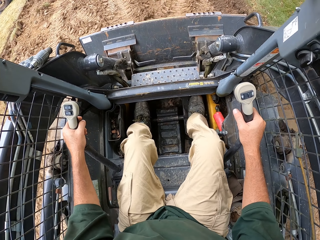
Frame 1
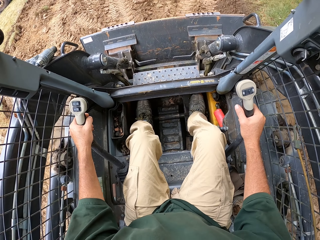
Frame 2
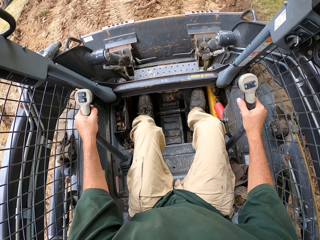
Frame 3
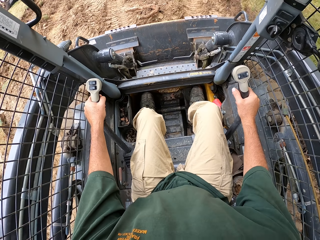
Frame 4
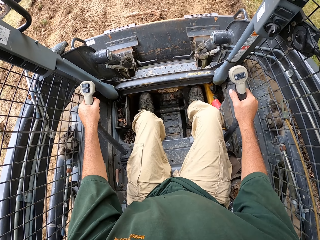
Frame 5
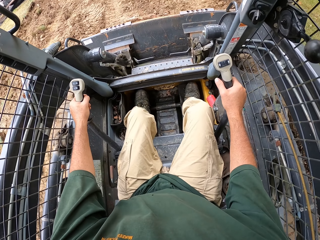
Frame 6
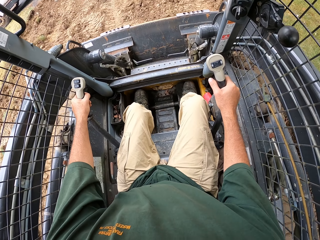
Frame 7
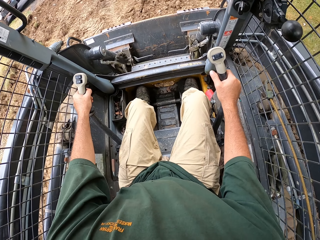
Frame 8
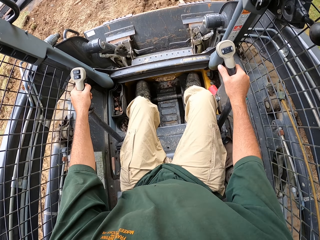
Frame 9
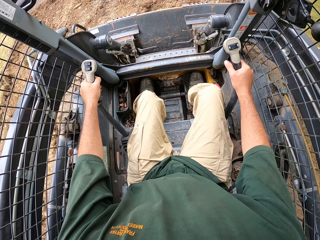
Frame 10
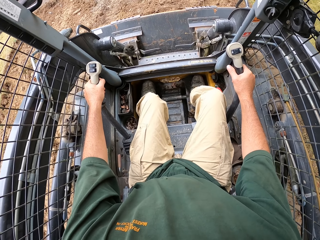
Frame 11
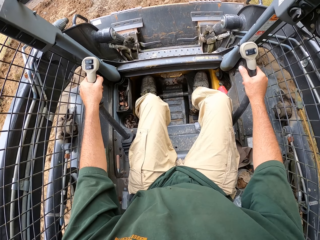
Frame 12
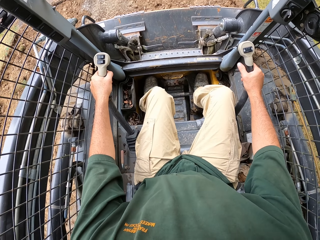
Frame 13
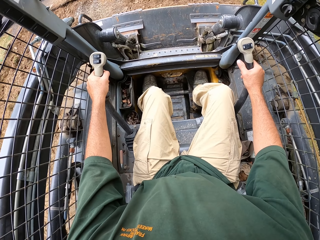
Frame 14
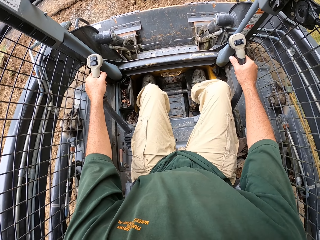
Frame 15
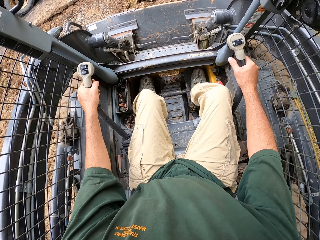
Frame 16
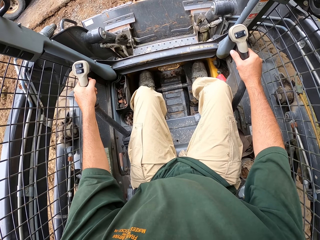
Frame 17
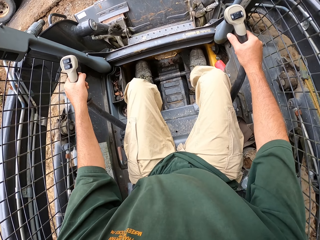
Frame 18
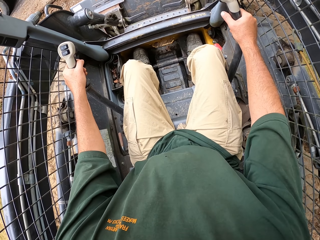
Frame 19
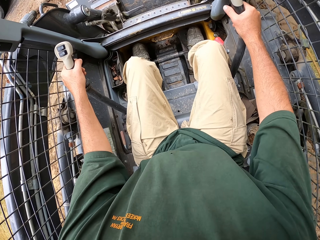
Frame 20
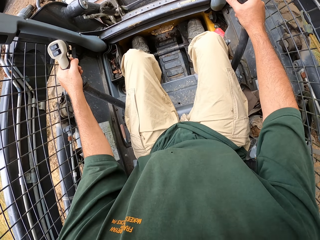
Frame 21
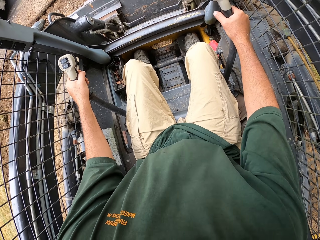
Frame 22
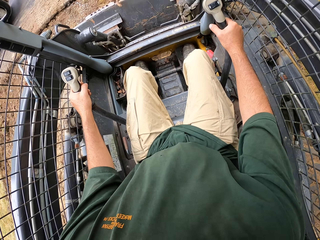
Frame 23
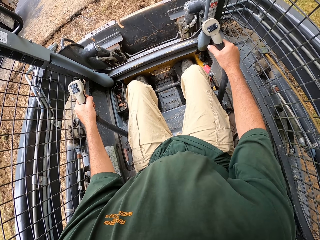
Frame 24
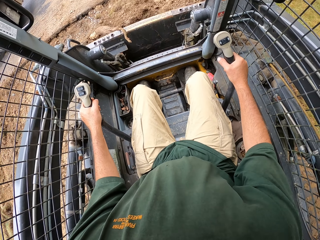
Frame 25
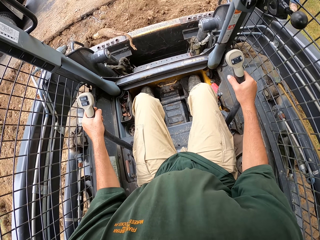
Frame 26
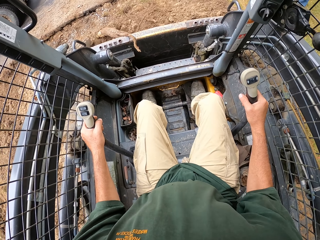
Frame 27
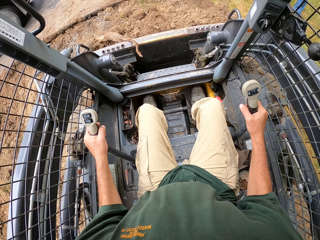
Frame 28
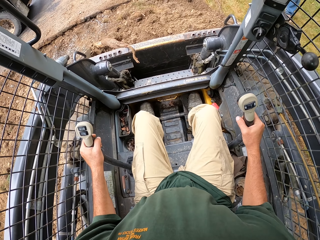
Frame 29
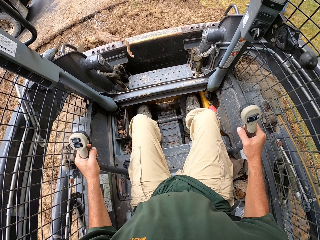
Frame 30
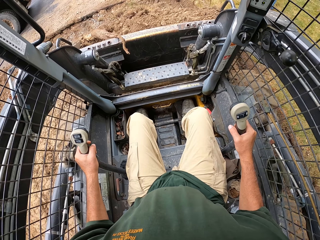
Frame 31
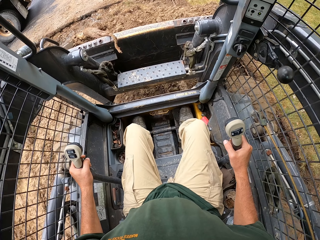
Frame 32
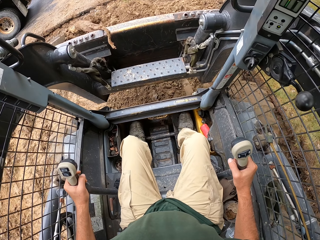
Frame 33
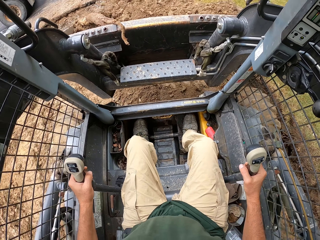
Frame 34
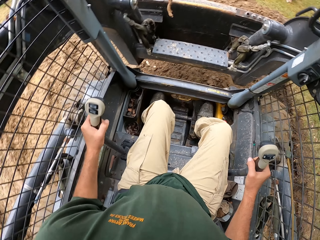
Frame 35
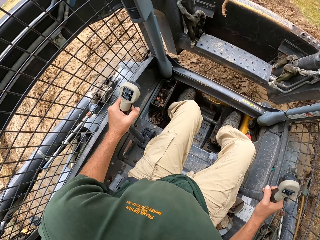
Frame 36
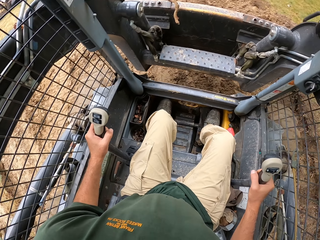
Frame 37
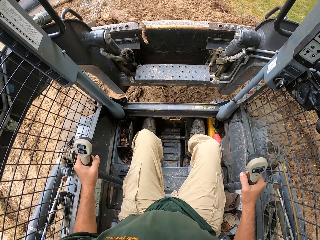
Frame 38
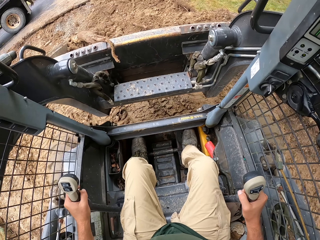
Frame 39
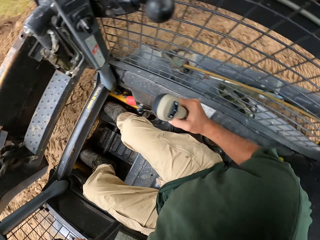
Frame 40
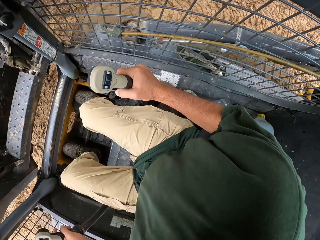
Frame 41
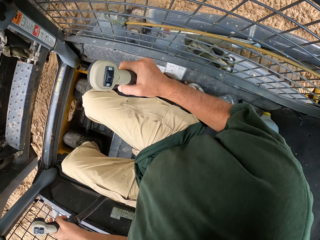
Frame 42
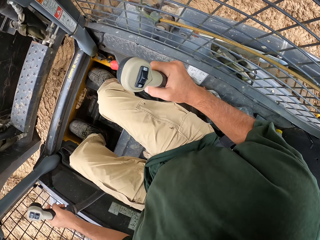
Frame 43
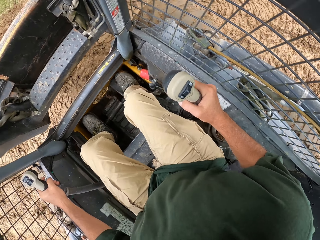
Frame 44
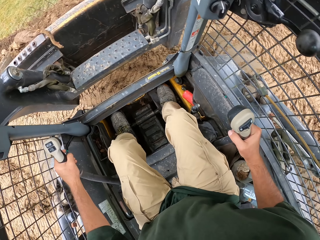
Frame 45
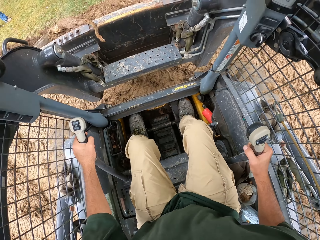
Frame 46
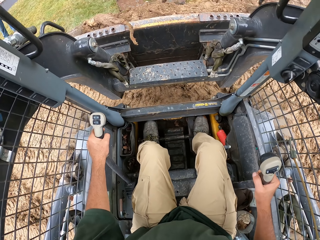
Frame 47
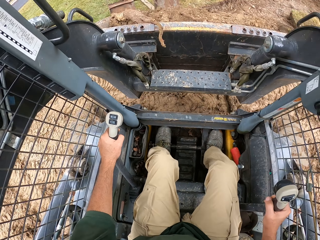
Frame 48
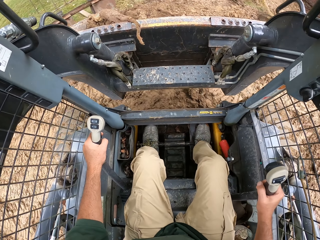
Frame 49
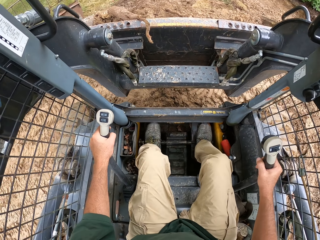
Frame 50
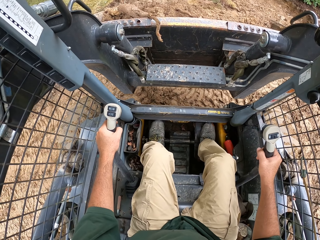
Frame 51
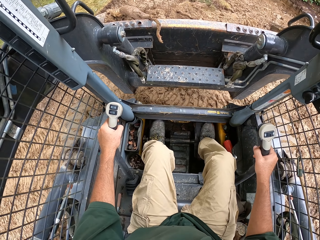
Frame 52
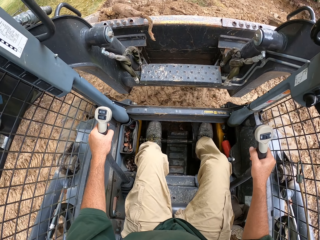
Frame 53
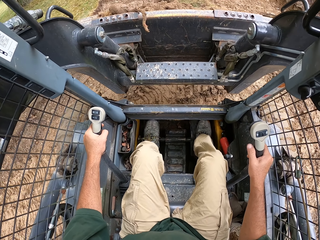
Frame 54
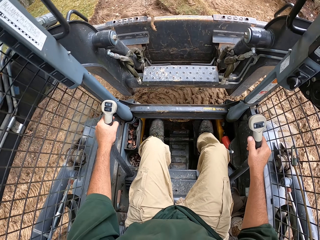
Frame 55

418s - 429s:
The camera wearer scoops sand. They remove soil from the highway with the tractor. They drive the tractor.

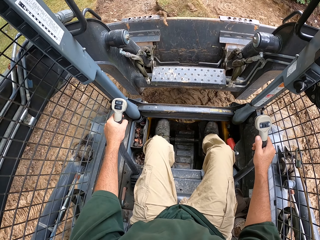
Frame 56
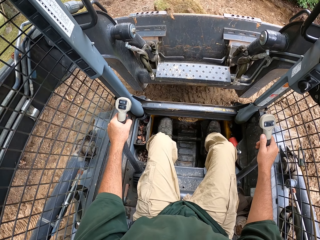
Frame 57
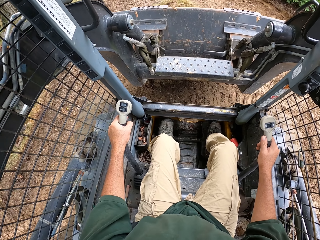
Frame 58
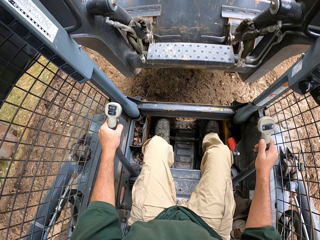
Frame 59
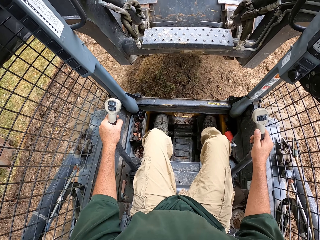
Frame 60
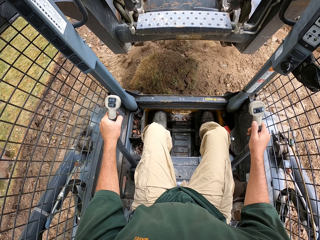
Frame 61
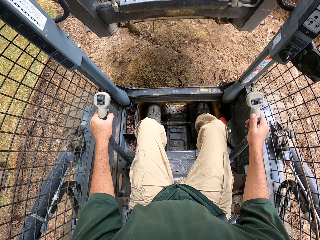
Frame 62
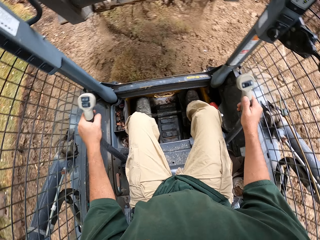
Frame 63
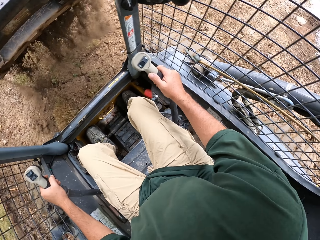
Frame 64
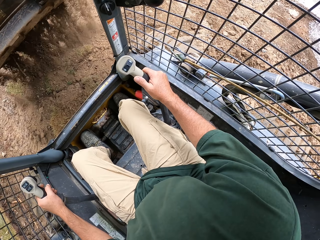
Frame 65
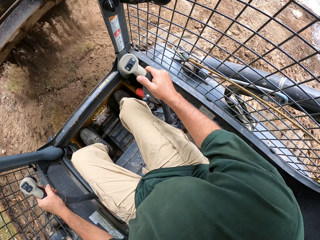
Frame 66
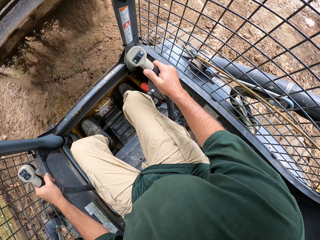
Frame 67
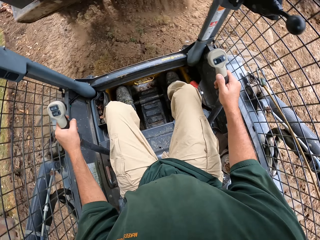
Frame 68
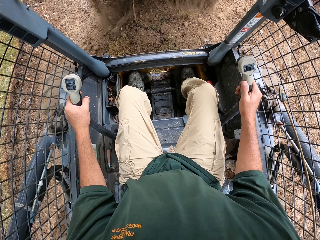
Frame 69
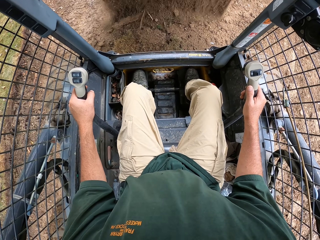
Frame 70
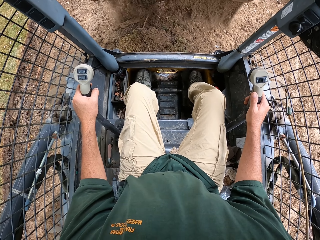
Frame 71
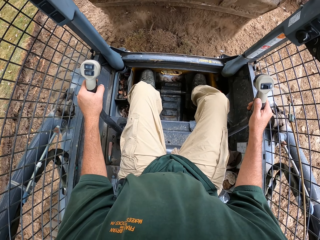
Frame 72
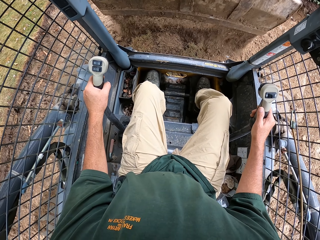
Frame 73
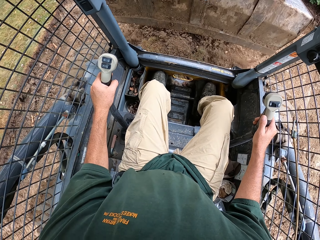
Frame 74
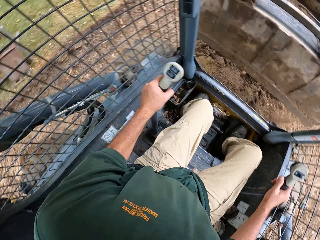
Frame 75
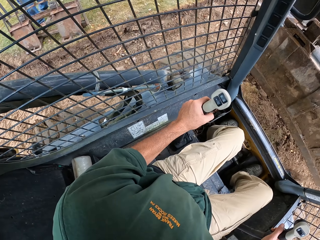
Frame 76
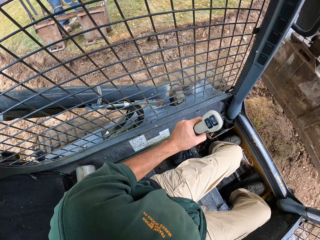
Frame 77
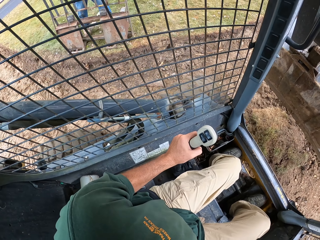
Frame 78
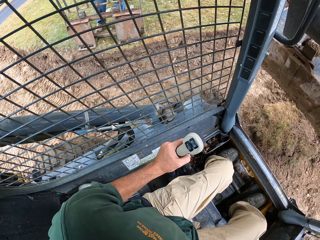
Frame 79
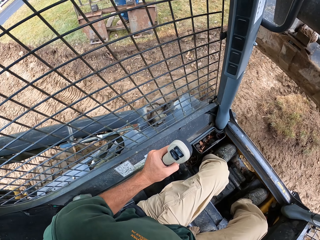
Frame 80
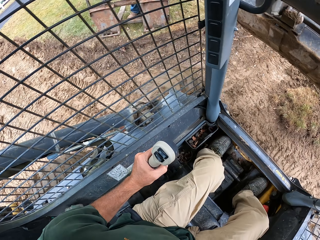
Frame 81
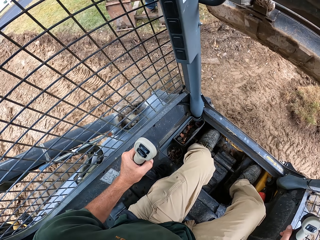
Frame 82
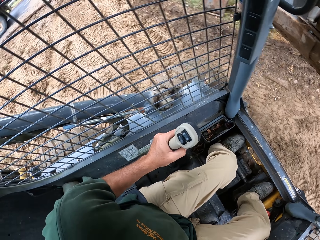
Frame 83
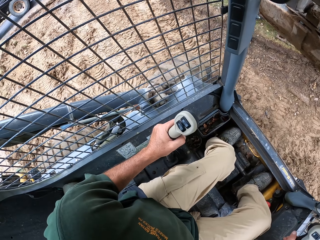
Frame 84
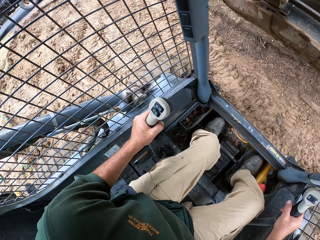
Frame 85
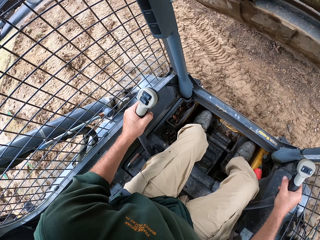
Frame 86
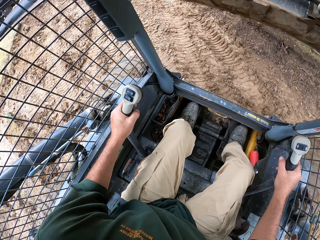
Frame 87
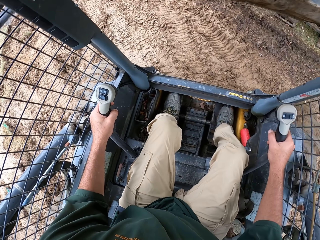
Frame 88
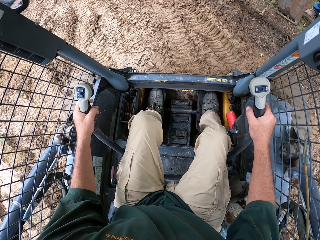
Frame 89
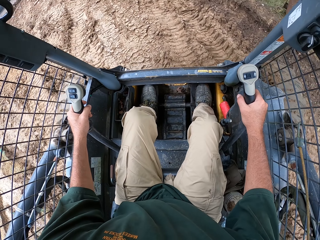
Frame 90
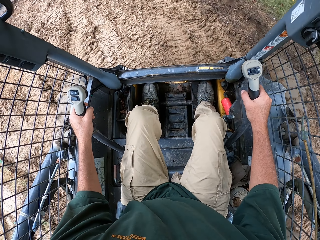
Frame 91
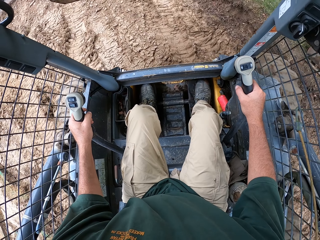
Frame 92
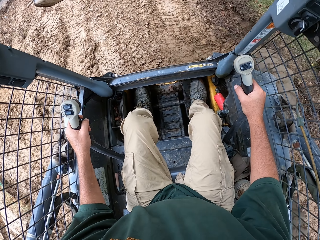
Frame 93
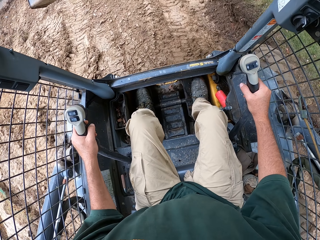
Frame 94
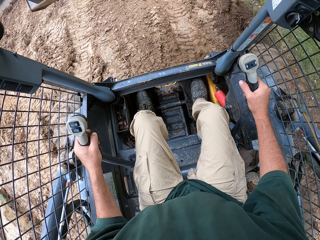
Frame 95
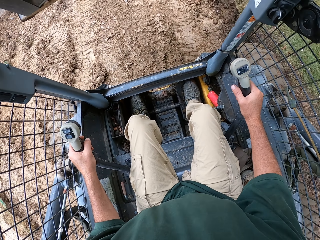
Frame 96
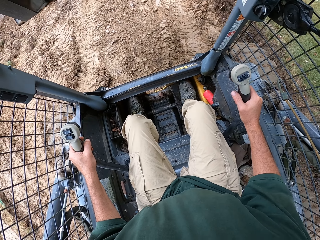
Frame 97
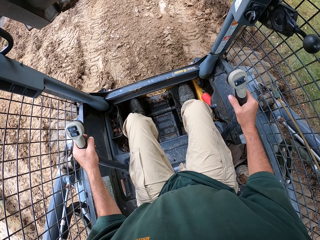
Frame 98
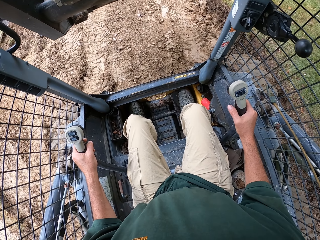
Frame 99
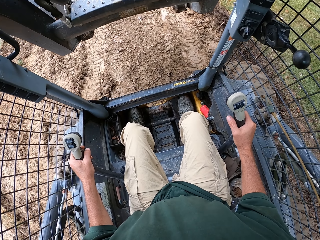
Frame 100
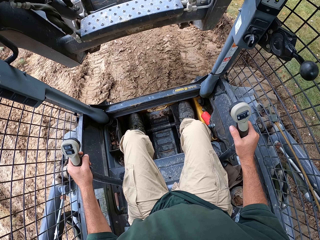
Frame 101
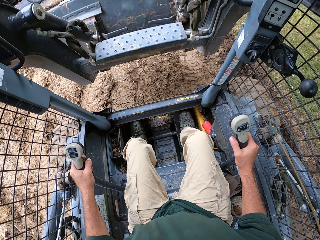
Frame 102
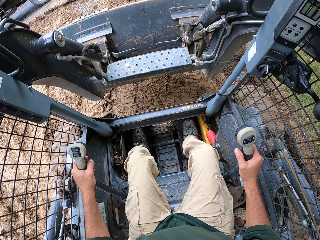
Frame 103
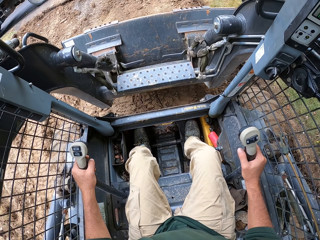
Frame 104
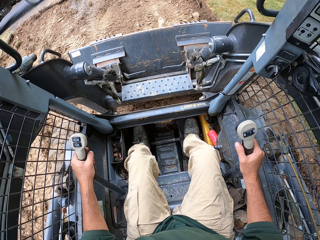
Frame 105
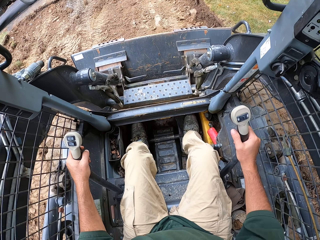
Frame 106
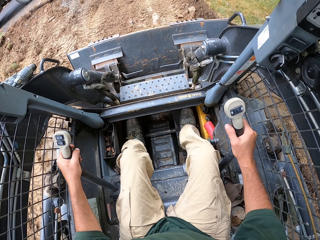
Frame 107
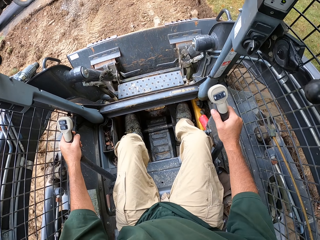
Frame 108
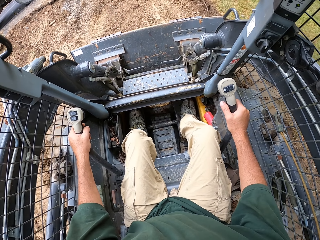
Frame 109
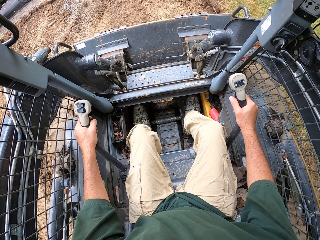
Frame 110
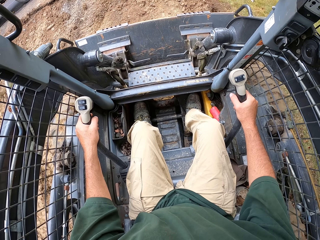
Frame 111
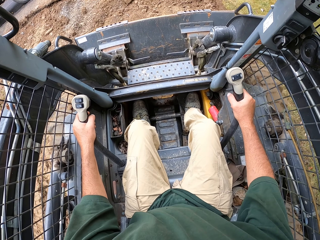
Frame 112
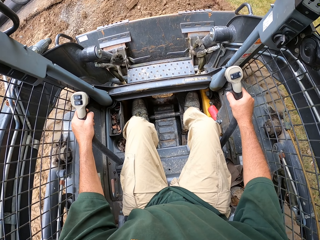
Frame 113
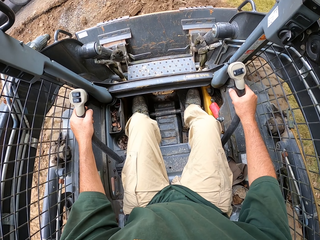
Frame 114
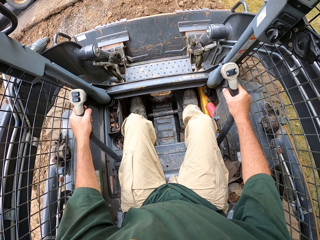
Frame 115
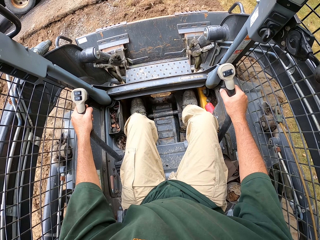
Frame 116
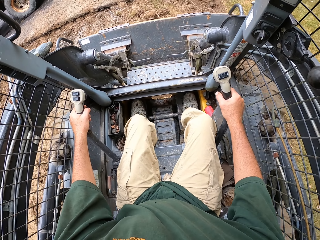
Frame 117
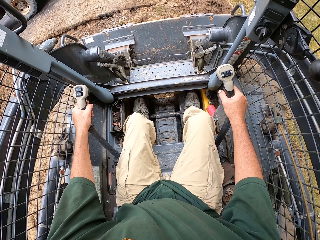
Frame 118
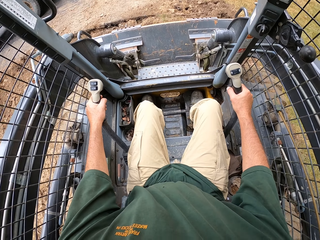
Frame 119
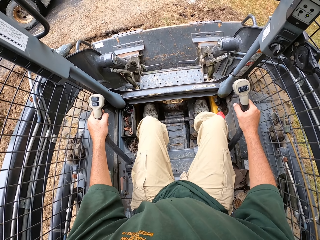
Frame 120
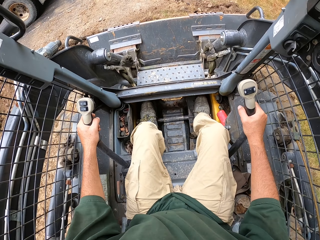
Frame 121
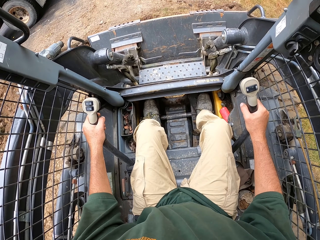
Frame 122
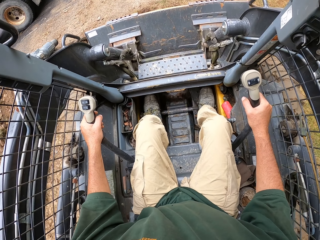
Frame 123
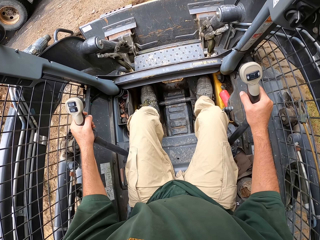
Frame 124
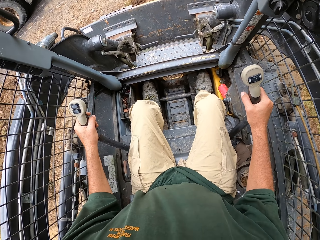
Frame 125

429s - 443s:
The camera wearer pours the sand. They drive their tractor. They scoop sand.
